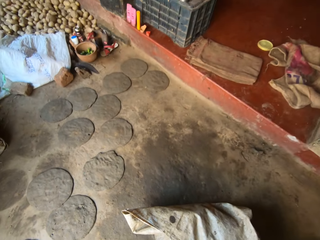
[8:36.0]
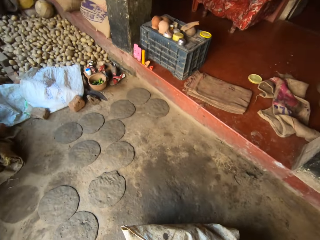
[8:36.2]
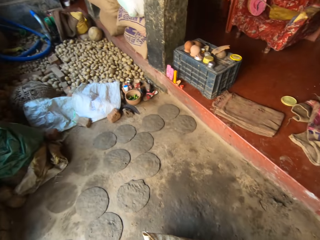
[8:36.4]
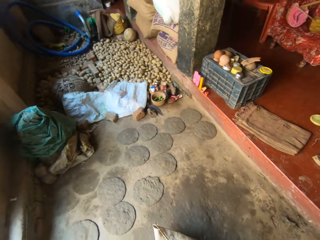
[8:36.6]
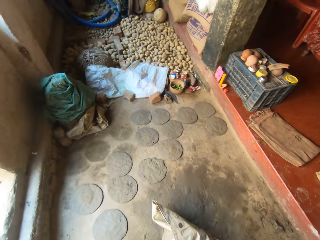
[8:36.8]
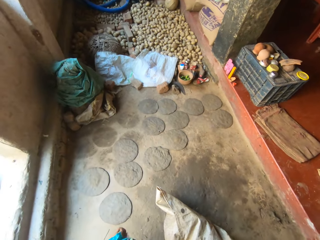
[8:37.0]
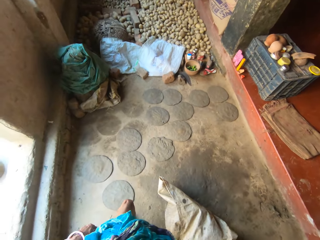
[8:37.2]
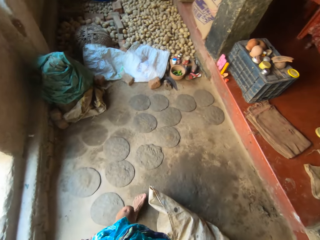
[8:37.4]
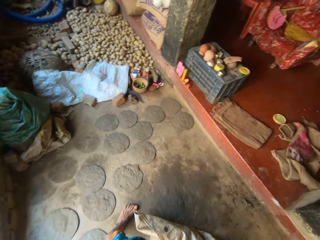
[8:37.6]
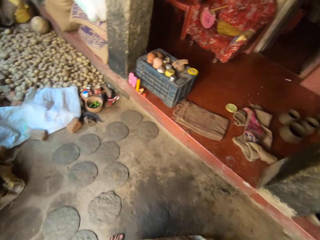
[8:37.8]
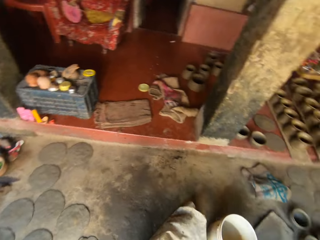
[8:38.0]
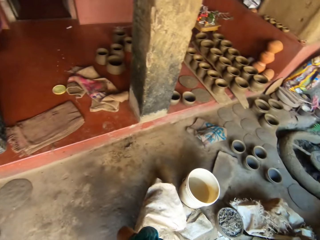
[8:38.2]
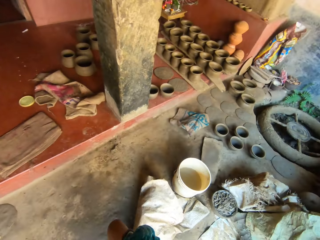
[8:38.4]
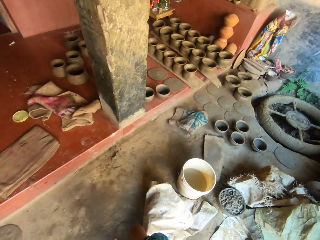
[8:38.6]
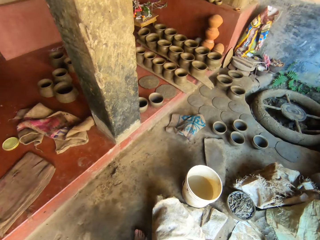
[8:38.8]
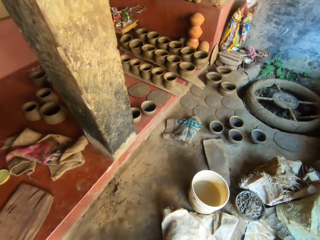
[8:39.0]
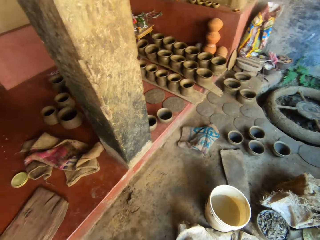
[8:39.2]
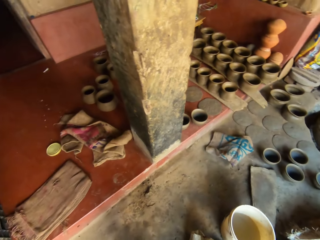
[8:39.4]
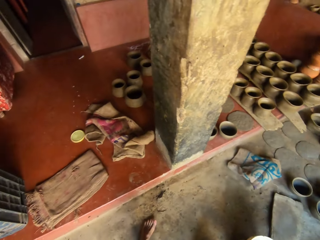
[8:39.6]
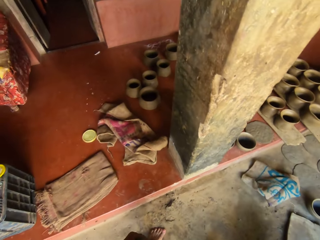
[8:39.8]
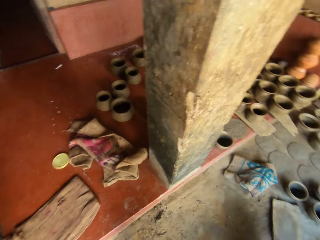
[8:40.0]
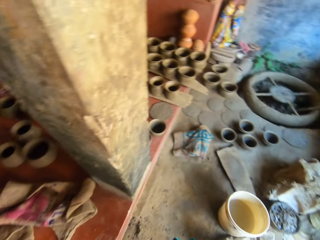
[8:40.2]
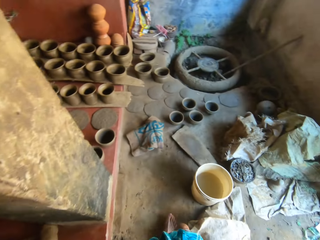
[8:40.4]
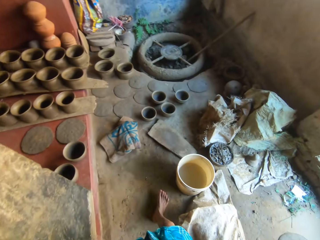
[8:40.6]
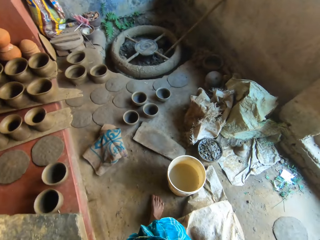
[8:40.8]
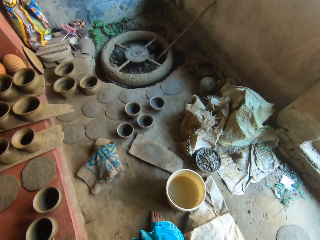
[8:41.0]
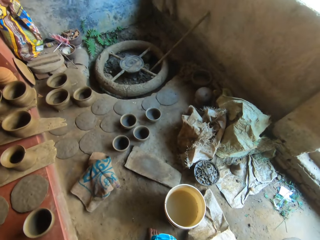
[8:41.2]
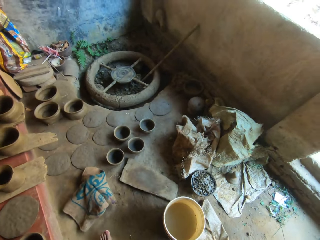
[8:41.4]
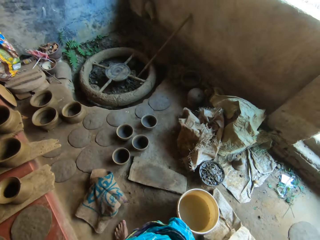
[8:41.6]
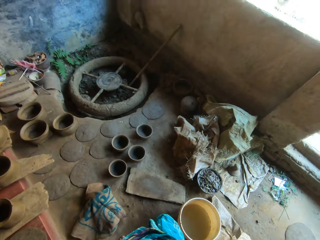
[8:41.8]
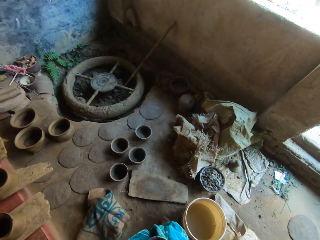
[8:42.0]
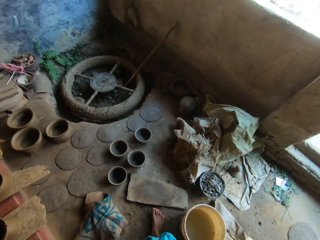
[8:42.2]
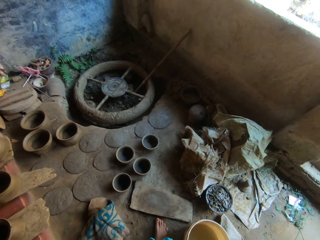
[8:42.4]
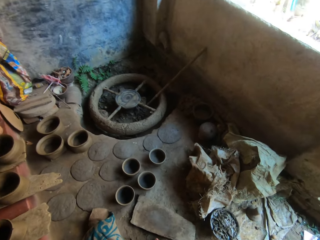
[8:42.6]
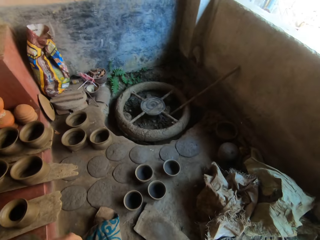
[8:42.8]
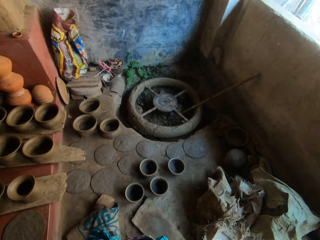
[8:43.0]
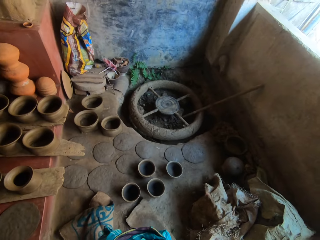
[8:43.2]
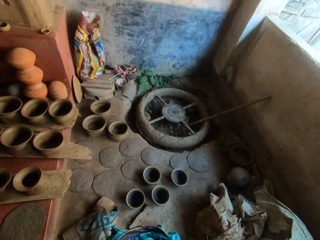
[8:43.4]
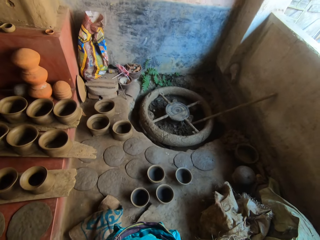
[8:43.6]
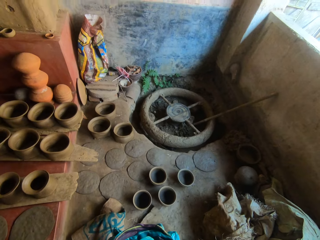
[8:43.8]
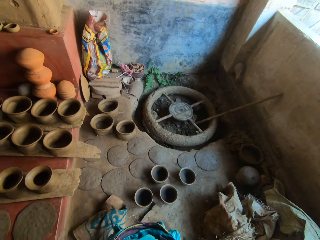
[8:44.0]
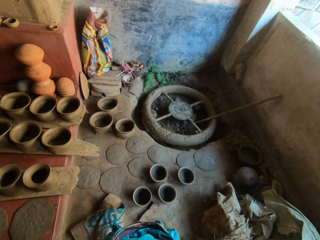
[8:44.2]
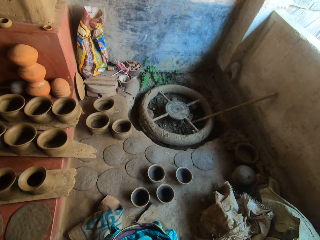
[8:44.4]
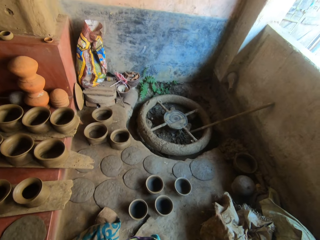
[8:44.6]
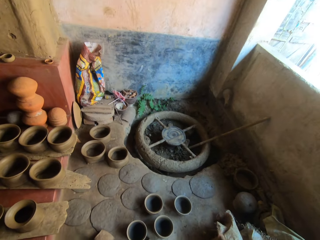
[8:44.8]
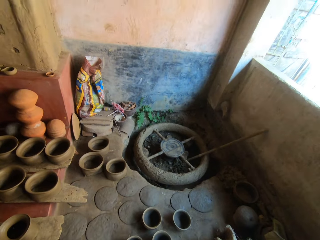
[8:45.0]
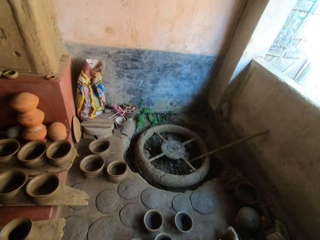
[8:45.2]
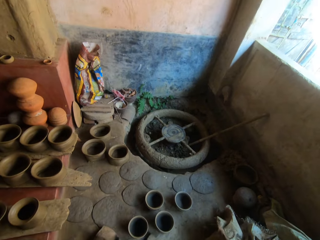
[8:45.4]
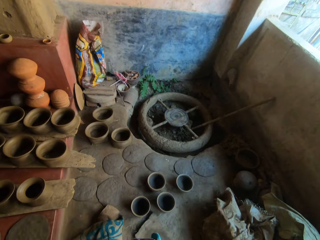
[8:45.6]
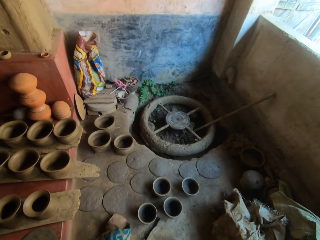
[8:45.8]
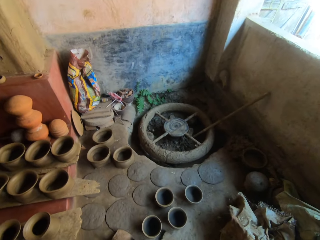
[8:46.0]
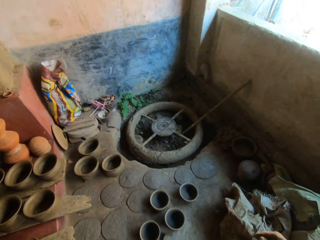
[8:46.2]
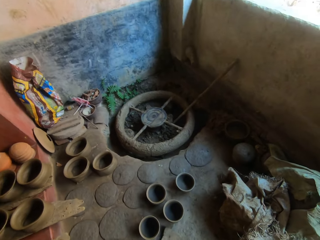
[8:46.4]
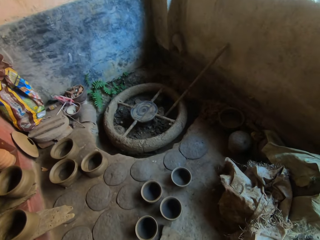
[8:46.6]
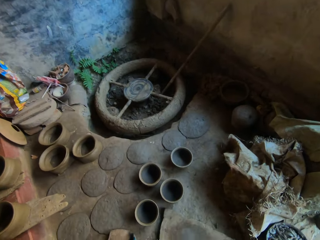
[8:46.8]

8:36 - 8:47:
The camera wearer moves around the balcony. They look forward and turn right. They walk forward and turn right. They walk forward and look forward.

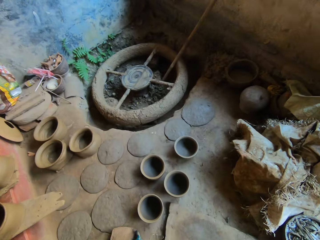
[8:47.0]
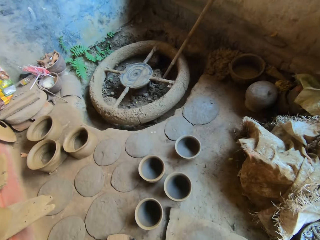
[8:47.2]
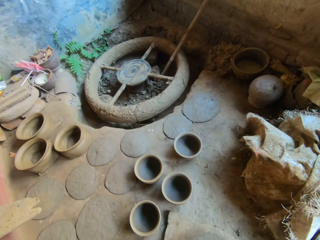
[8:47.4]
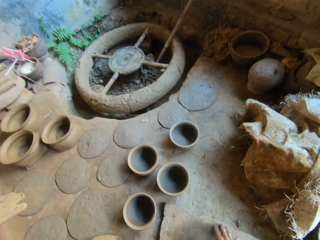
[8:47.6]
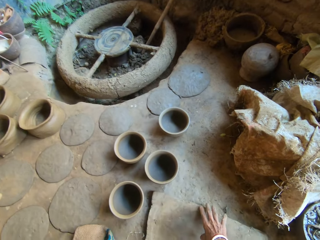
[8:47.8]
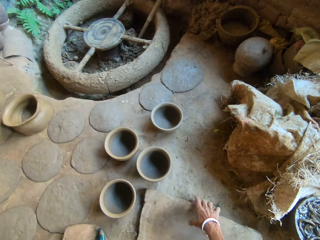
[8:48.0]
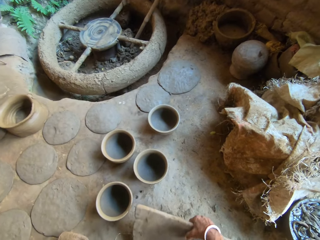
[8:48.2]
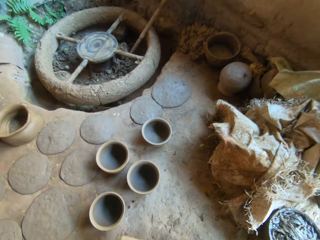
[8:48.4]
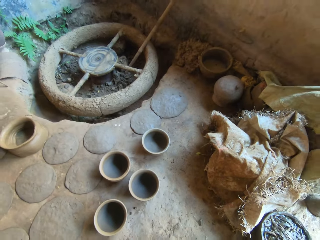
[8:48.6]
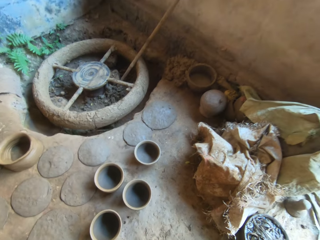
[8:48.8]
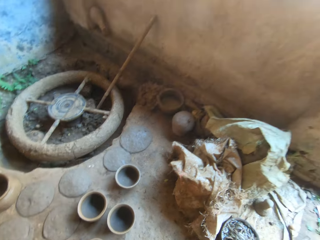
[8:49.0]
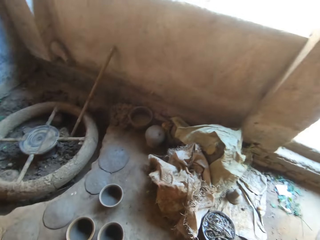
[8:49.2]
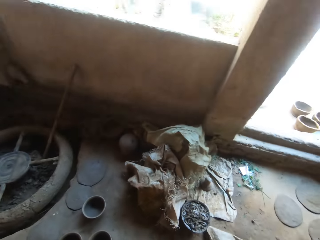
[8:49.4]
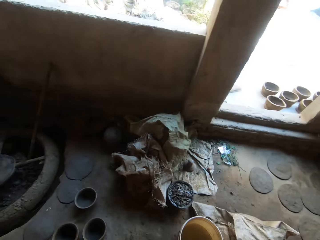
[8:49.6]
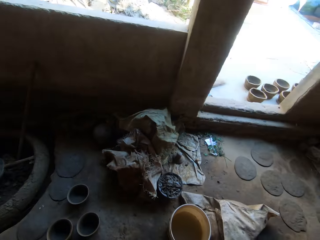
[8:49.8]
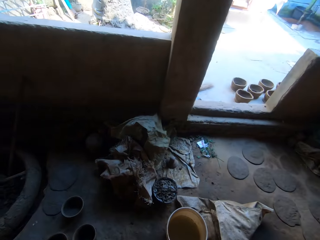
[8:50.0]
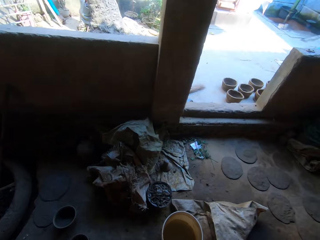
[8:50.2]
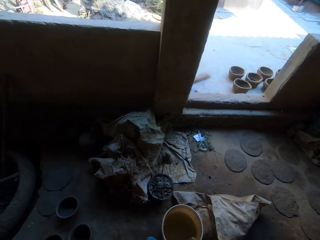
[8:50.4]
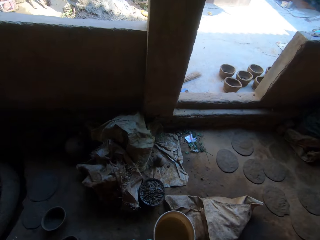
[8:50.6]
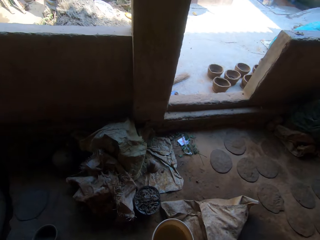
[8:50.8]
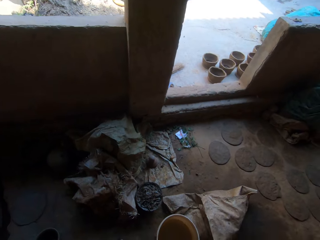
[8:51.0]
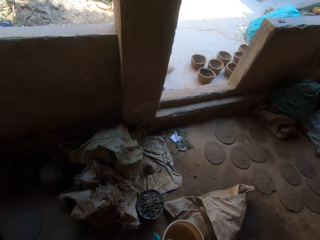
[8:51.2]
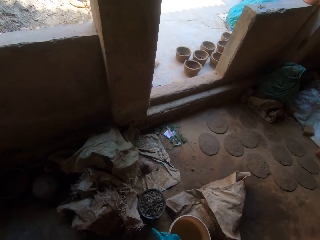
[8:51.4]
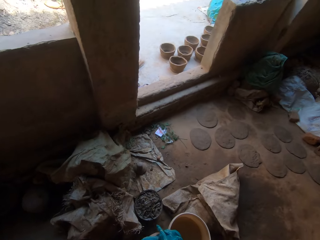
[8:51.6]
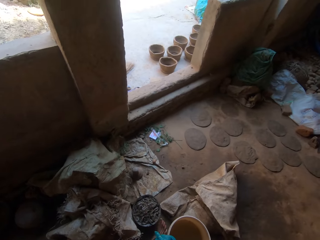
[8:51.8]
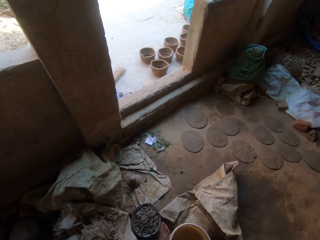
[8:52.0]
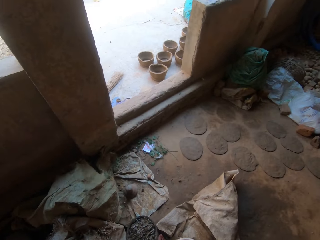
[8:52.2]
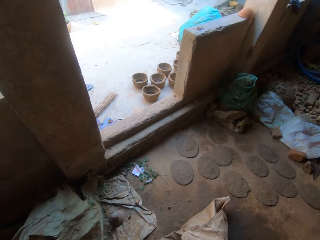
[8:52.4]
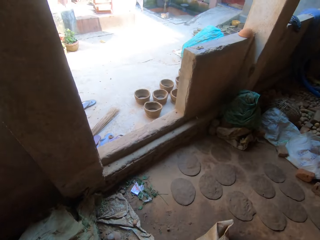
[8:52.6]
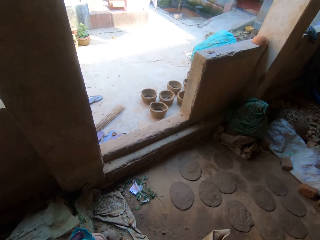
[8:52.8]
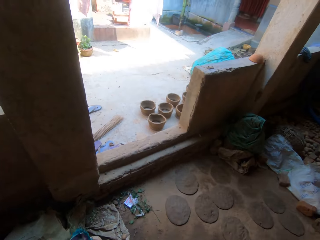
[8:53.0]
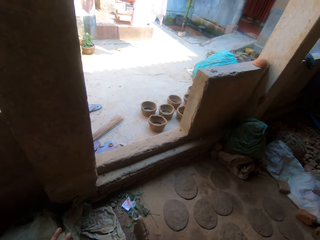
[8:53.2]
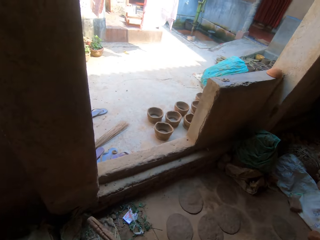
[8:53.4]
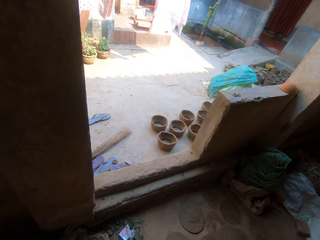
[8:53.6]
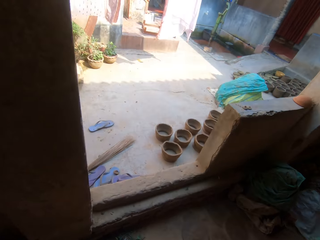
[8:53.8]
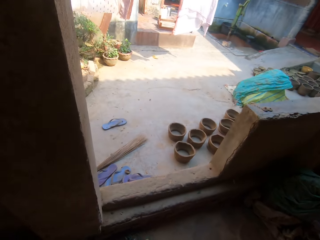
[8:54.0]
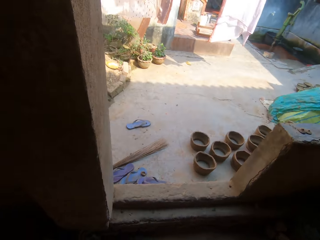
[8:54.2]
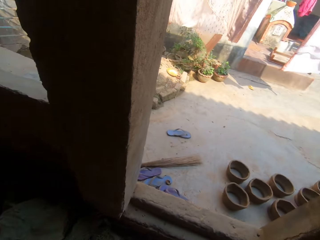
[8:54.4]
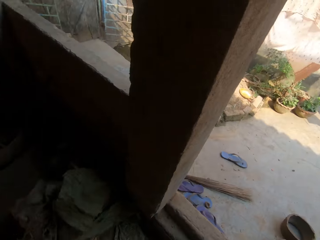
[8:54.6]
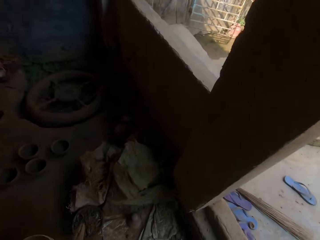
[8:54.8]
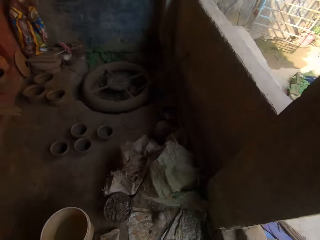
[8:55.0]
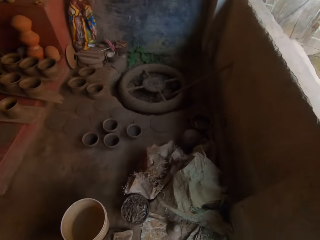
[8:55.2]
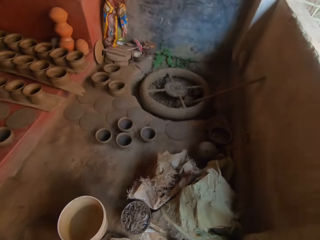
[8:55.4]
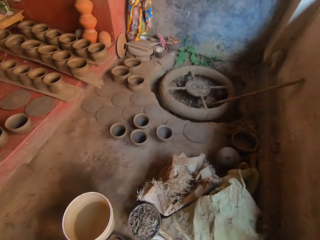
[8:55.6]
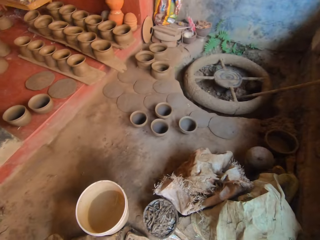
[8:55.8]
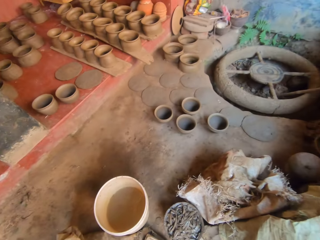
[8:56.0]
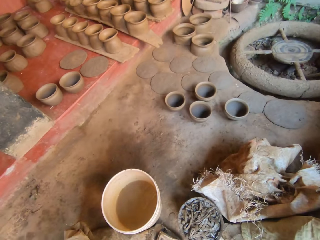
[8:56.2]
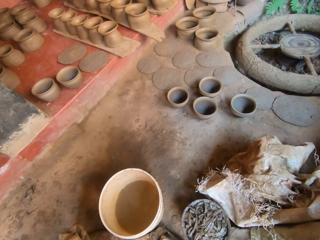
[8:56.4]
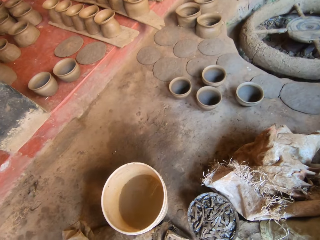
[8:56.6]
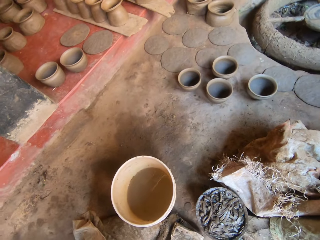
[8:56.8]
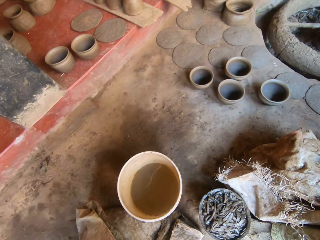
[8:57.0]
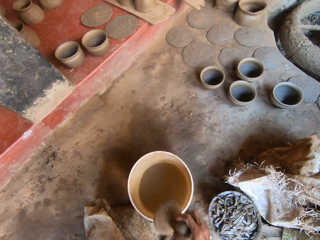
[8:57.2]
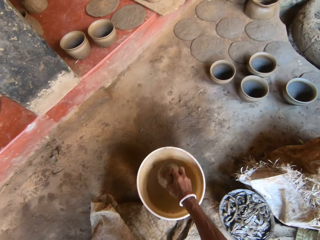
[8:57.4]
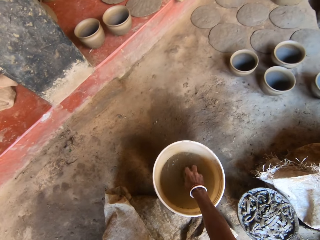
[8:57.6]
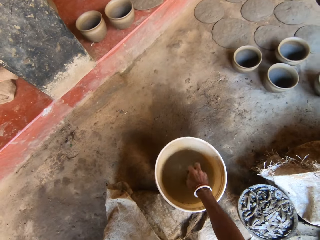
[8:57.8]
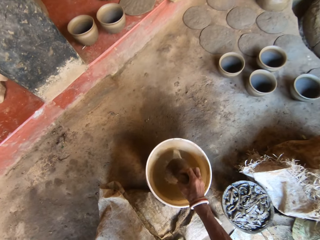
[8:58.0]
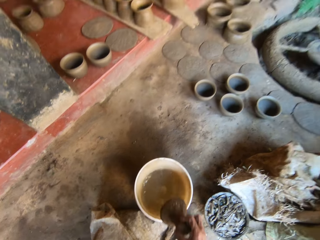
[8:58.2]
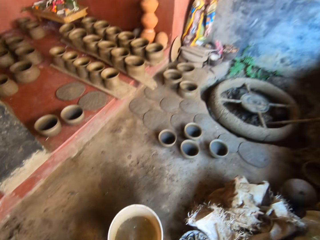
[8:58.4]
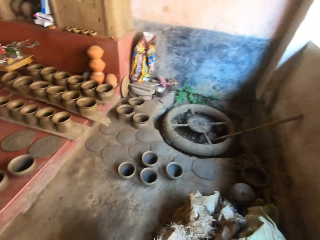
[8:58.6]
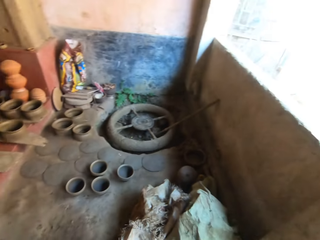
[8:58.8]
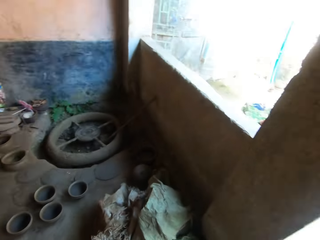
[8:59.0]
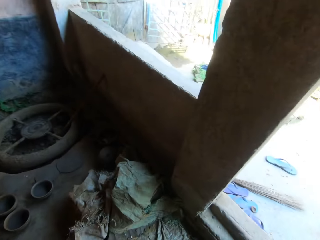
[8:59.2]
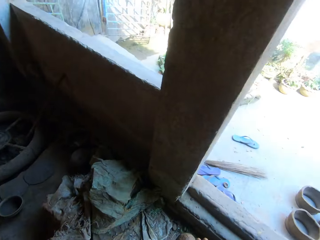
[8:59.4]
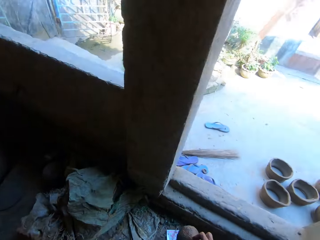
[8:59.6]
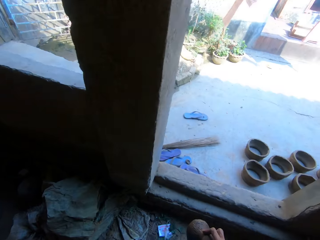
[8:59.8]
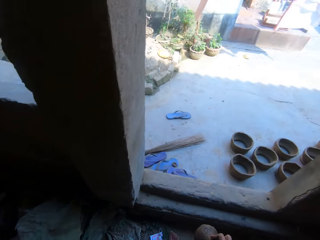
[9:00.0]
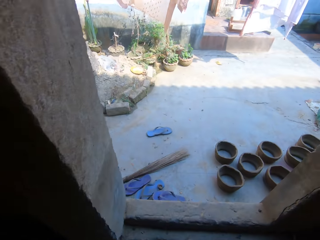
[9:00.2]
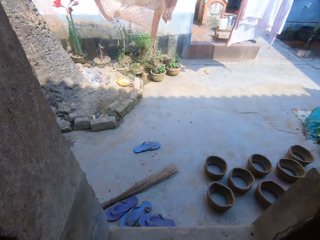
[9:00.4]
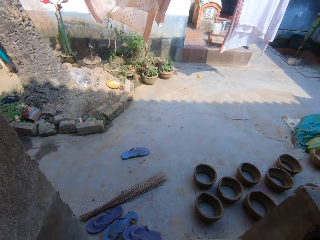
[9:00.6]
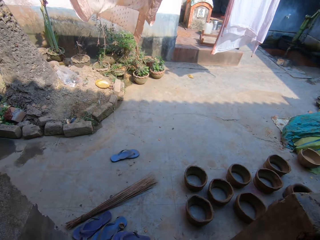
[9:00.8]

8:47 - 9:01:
The camera wearer picks up a wooden bar. They turn right. They walk forward. They turn back. They insert a pestle in the bucket of water. They remove something from the bucket of water. They turn back. They walk outside. They walk forward.
